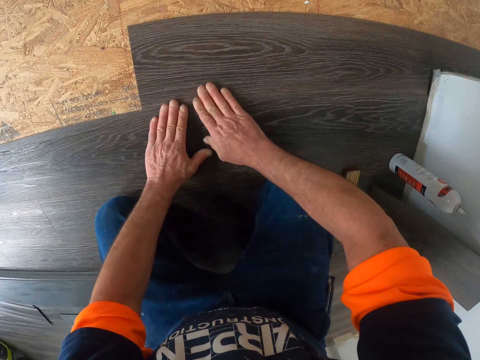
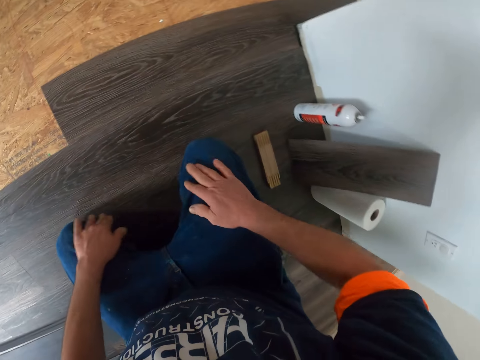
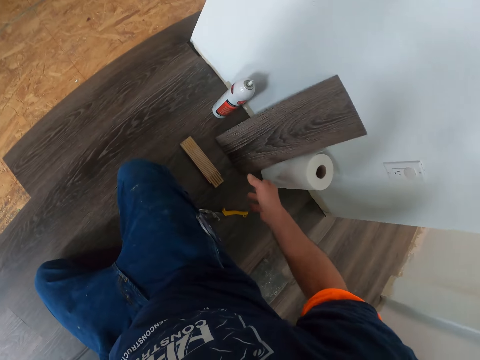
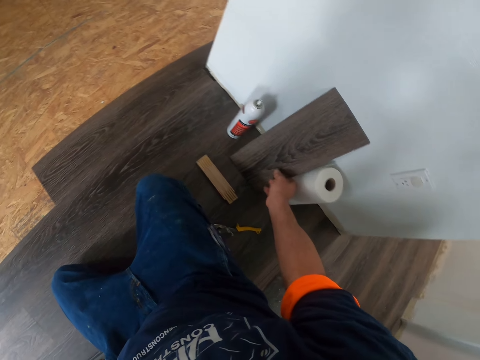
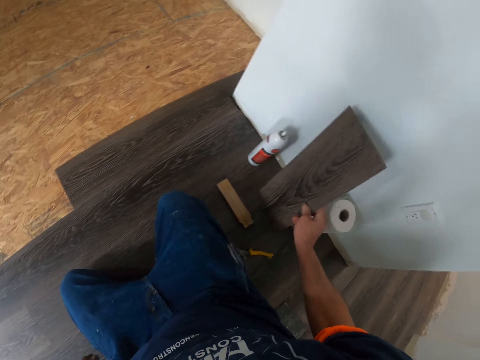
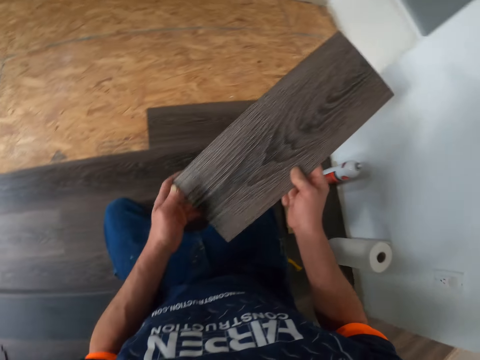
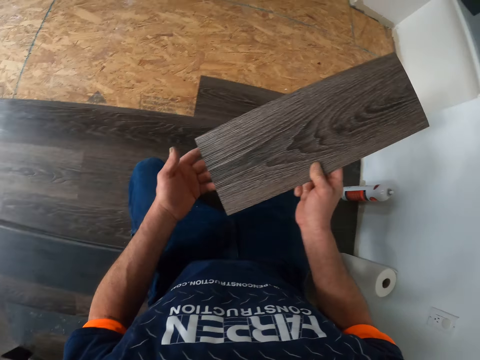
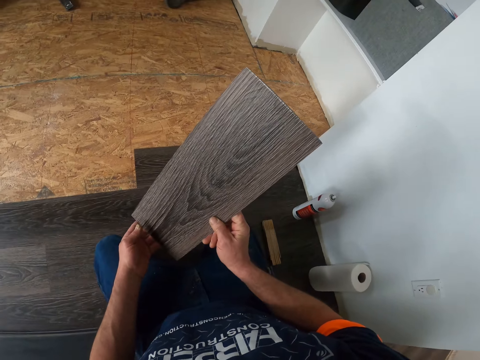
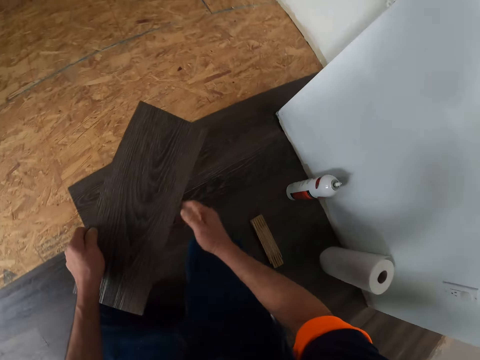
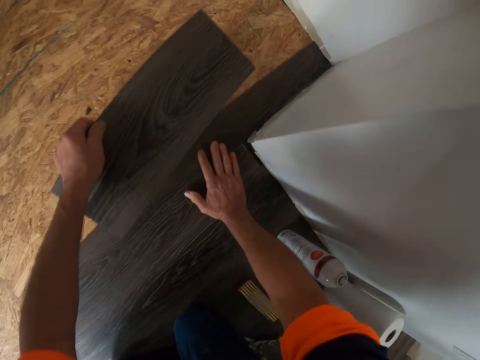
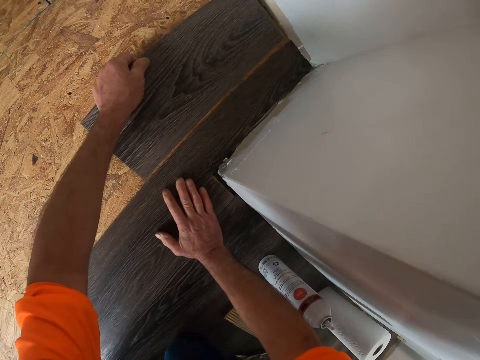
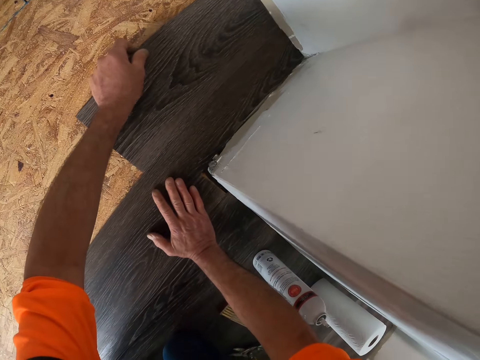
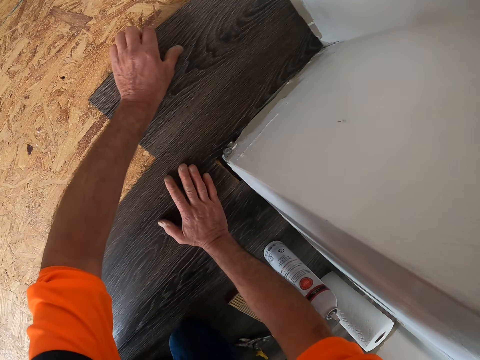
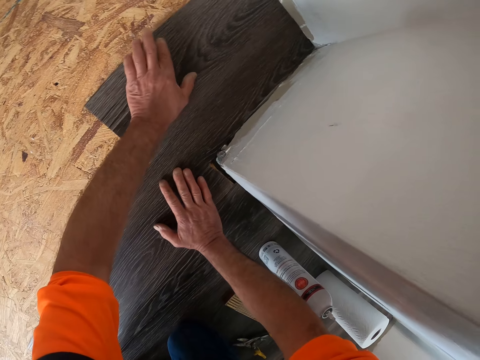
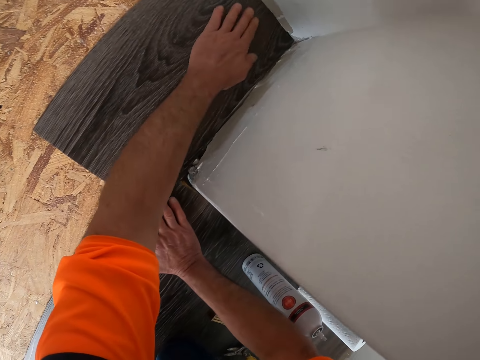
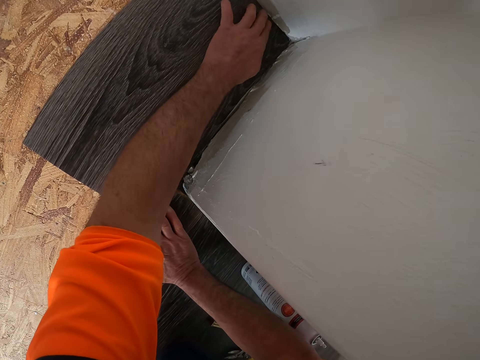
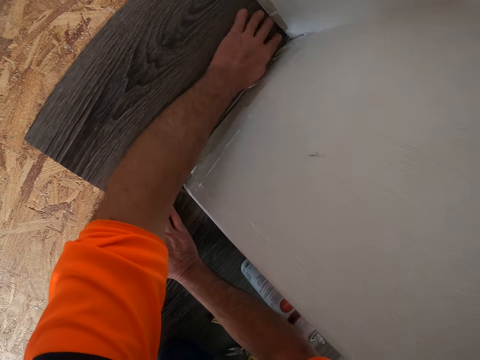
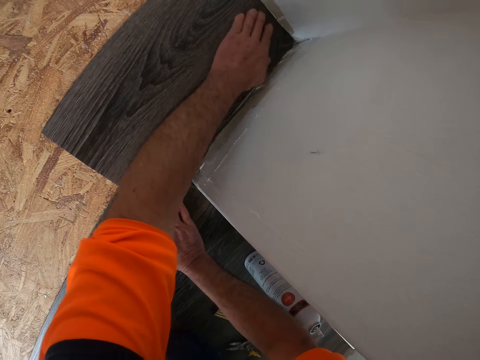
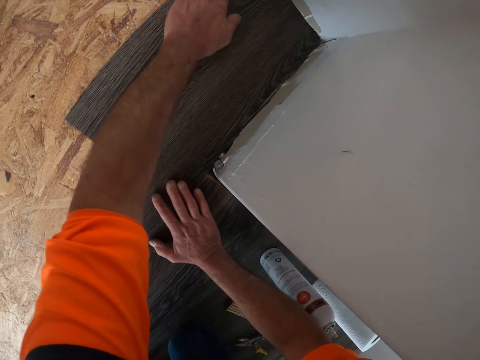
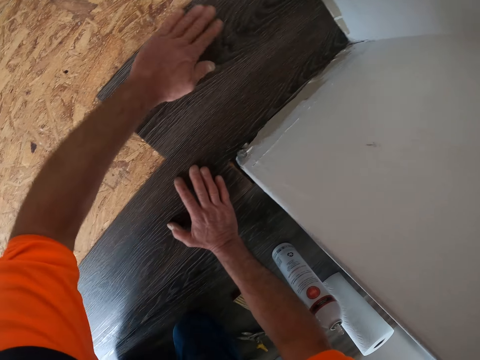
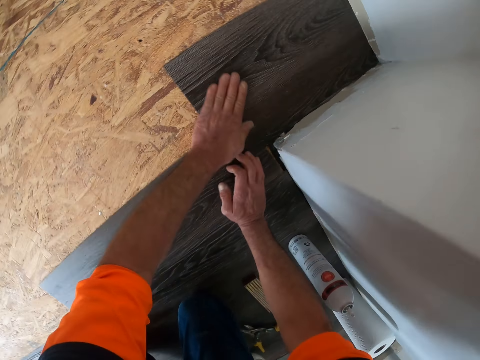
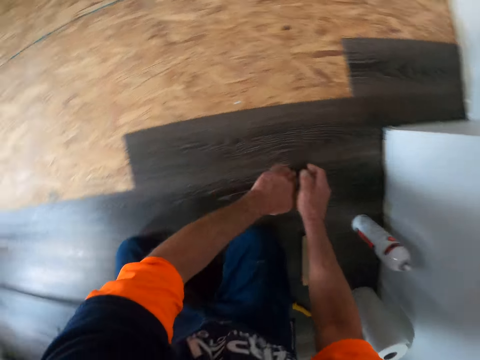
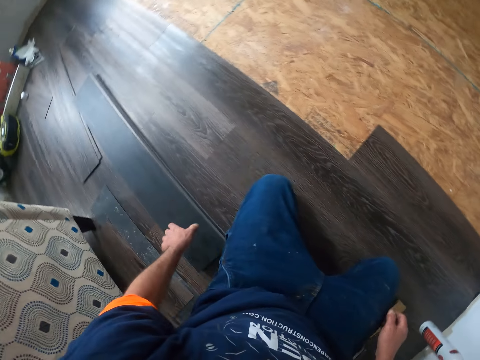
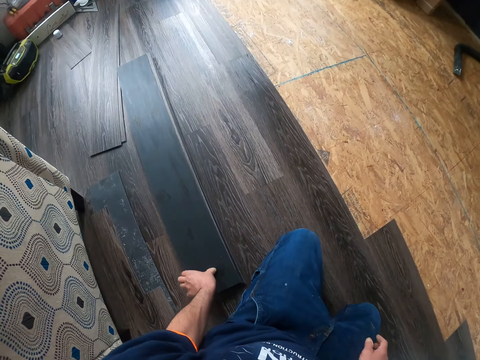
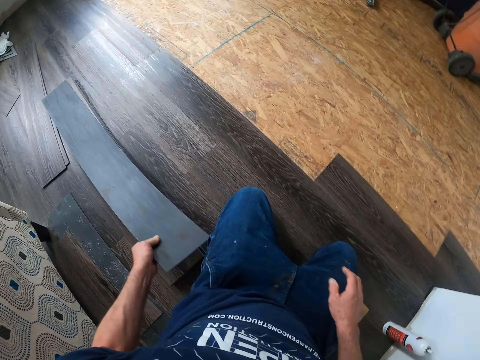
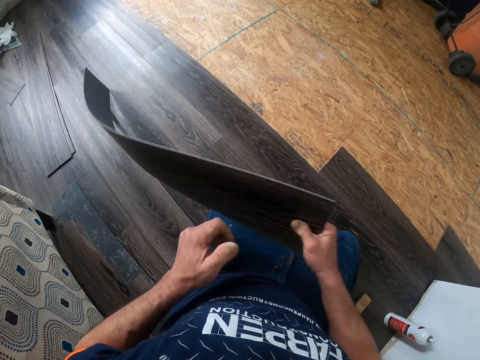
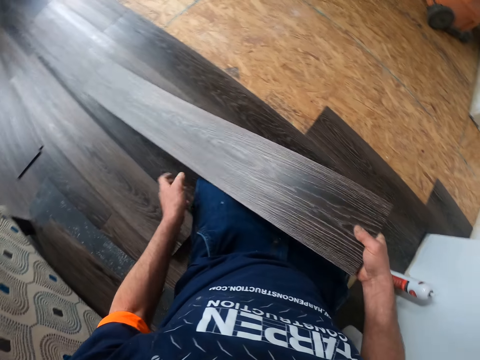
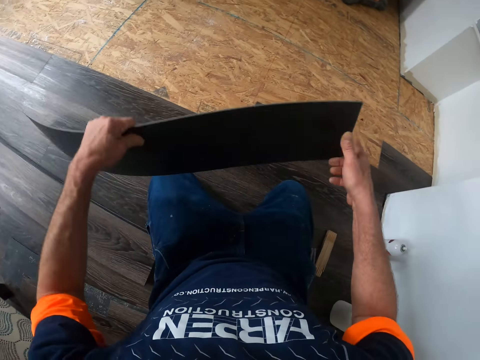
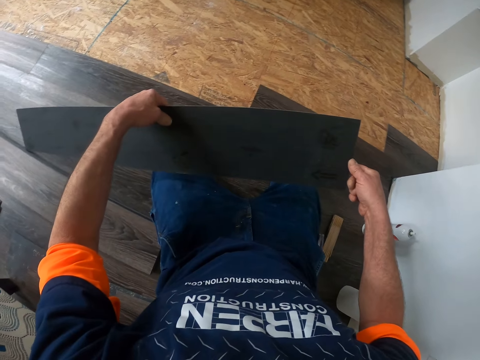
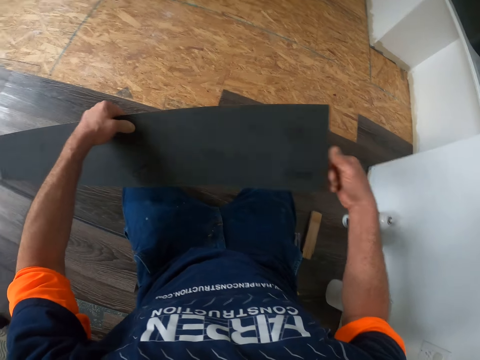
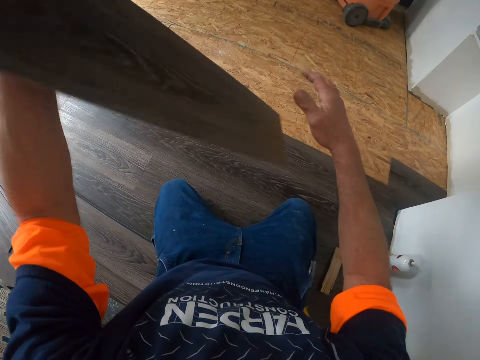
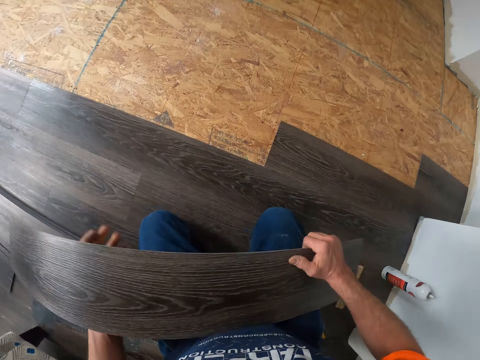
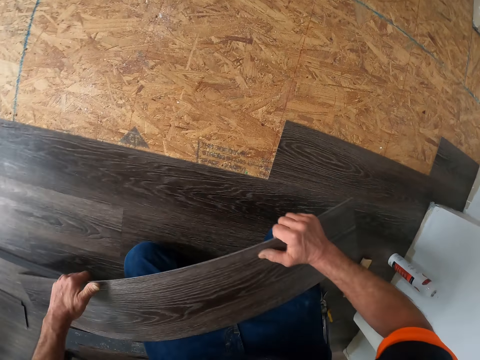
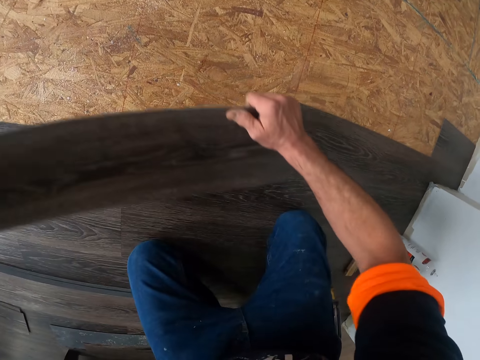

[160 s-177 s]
The camera wearer puts hands on the lap. They pick up the plywood or vinyl tile lying on the wall. They hold the vinyl tile. They are putting the vinyl tile on the floor. They are pressing the vinyl tile. They pick up the plywood from the floor. They hold the vinyl tile, turn the vinyl tile, and stare at the vinyl tile. They turn the vinyl tile. They hold the vinyl tile.

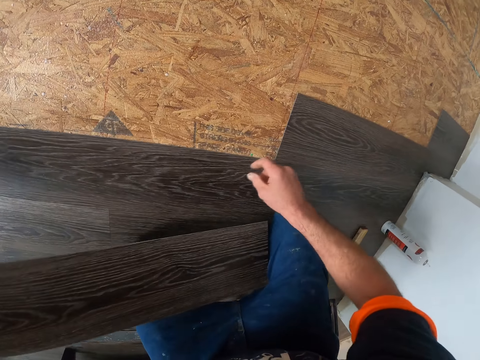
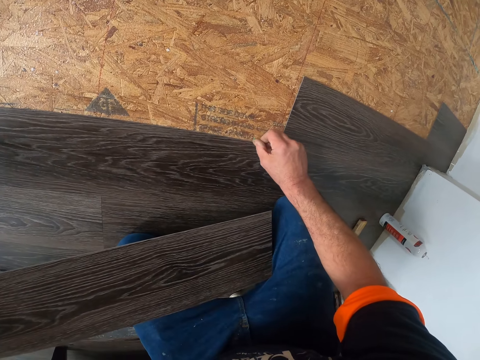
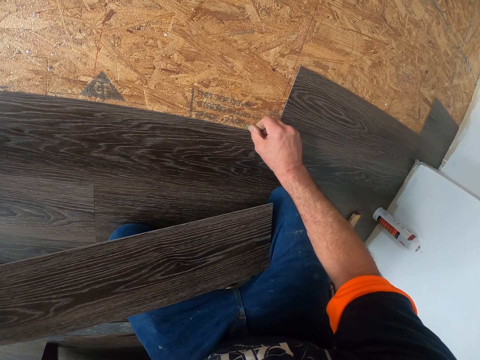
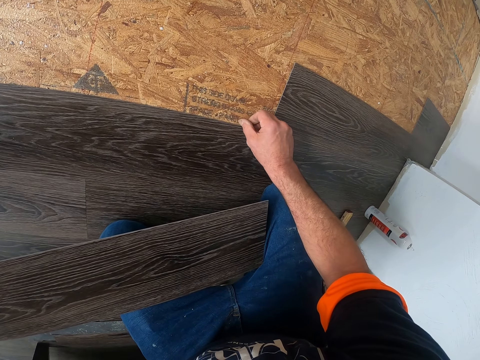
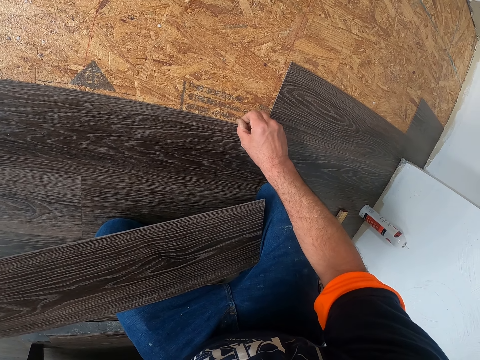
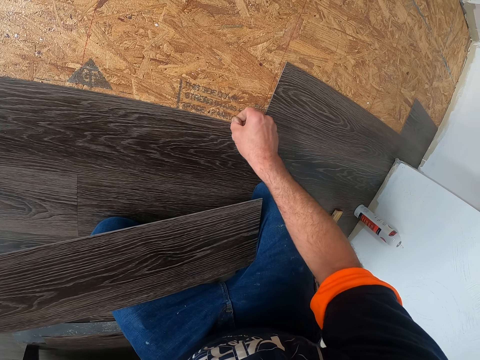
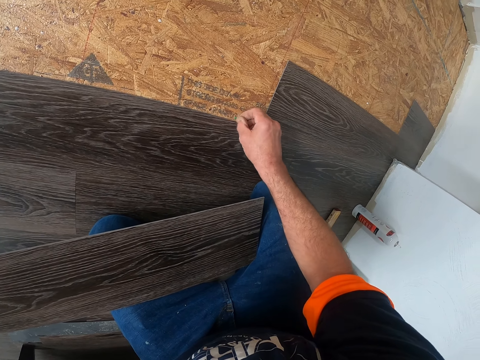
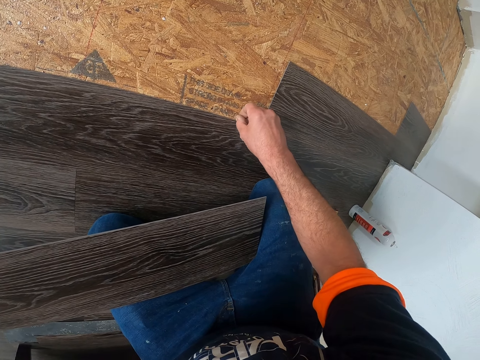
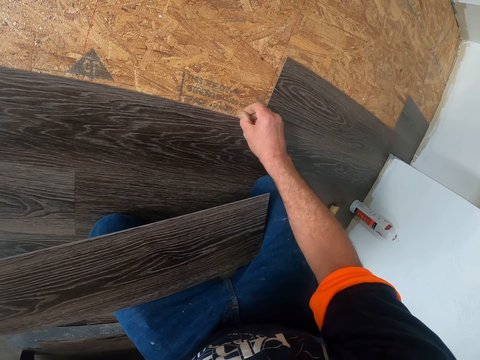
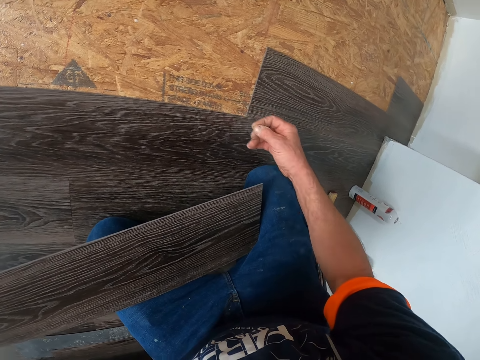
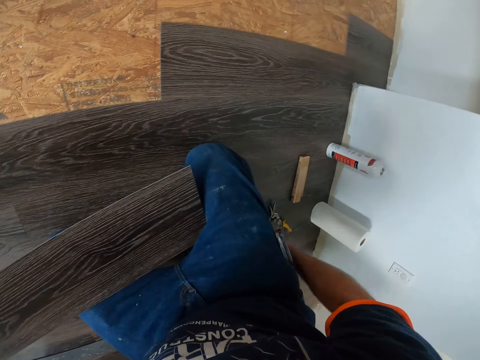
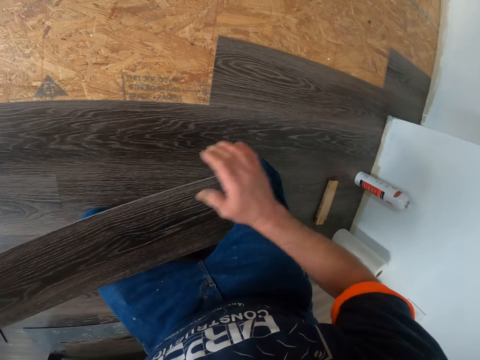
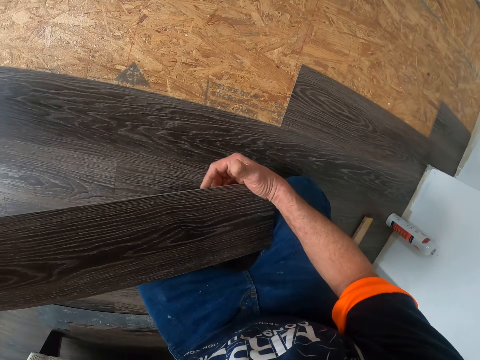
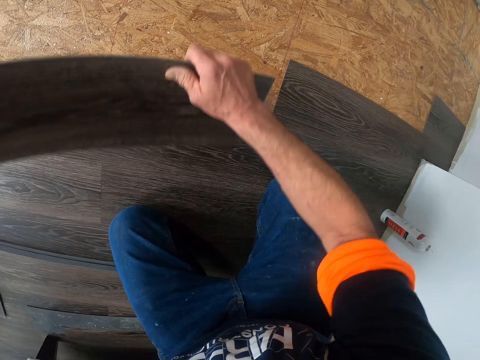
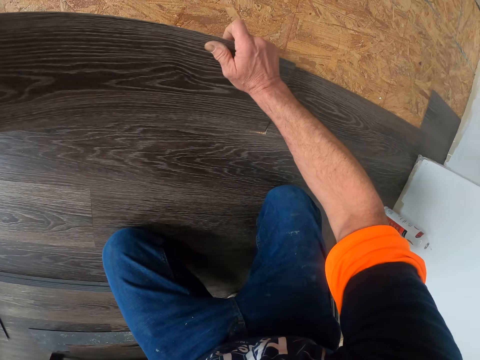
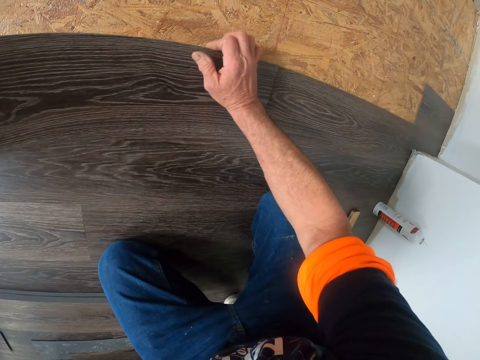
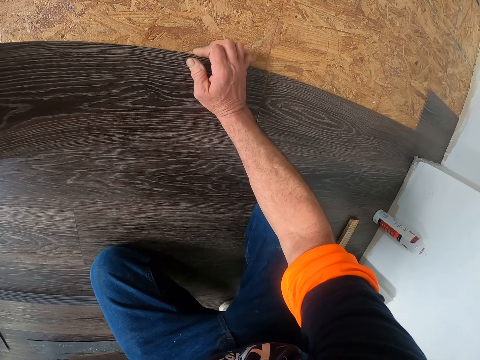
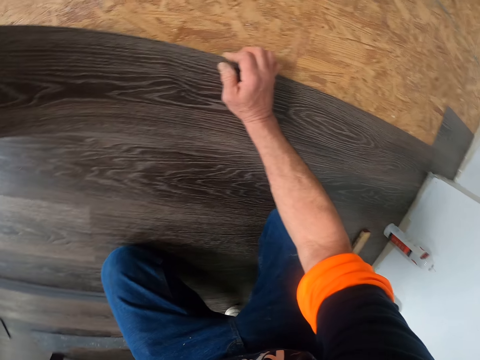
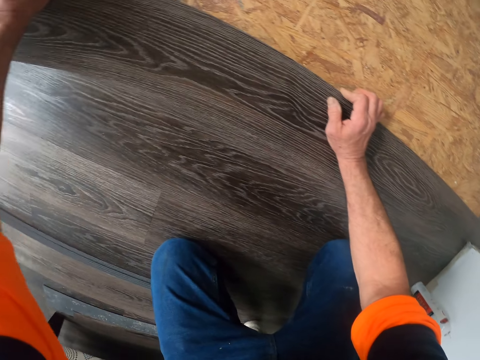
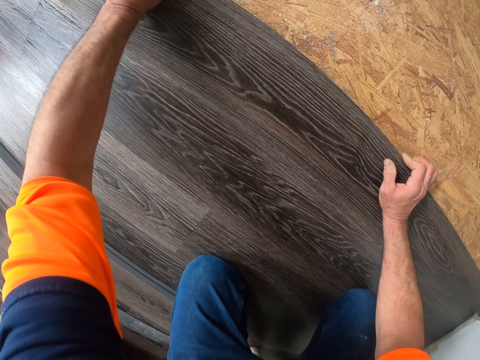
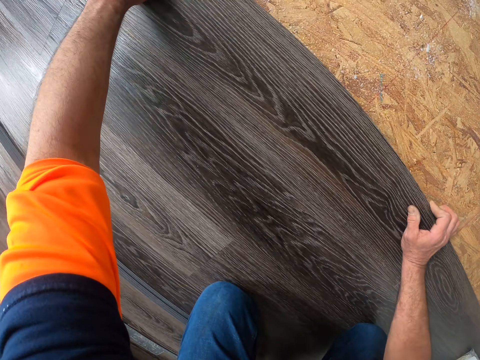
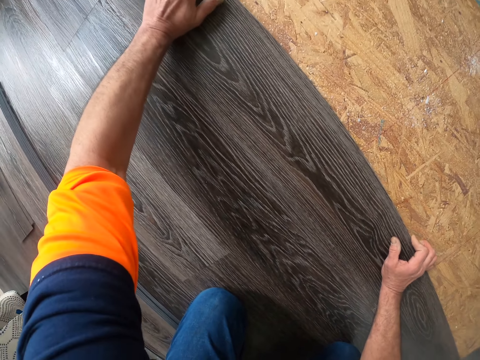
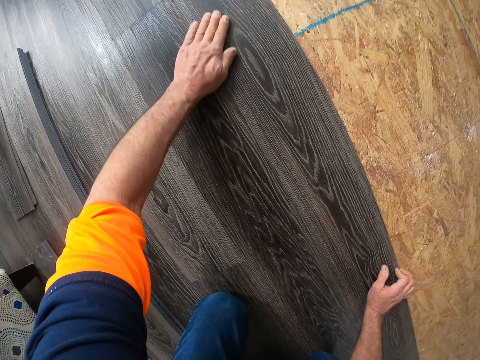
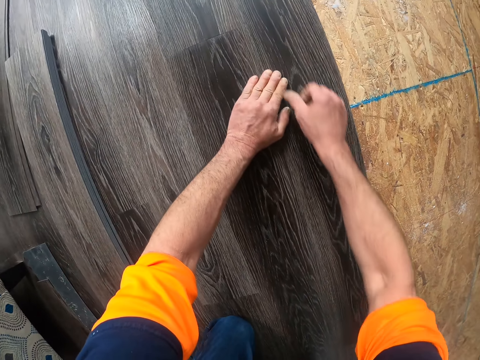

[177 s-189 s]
The camera wearer puts a vinyl tile on the lap. They remove something from the floor. They throw an object. They hold the vinyl tile. They are putting the vinyl tile on the floor.
